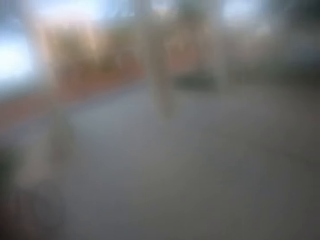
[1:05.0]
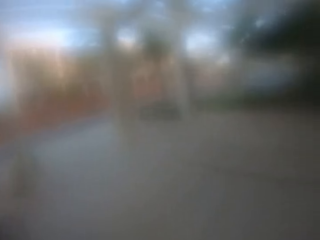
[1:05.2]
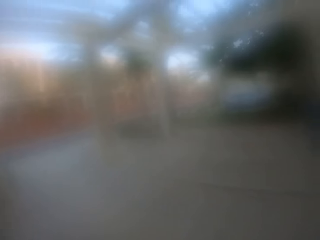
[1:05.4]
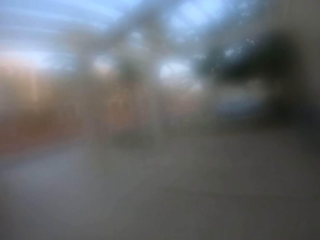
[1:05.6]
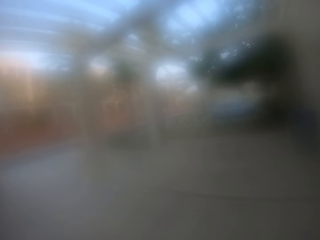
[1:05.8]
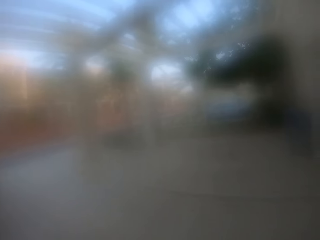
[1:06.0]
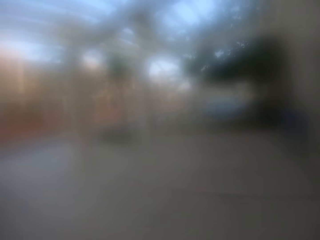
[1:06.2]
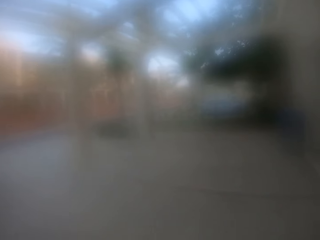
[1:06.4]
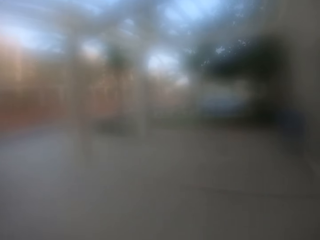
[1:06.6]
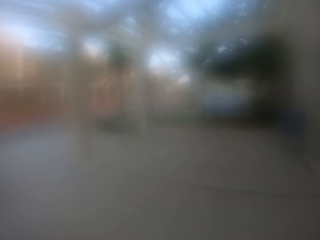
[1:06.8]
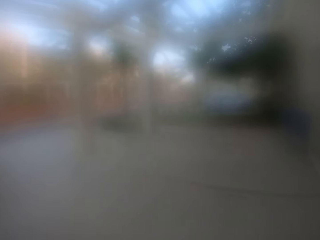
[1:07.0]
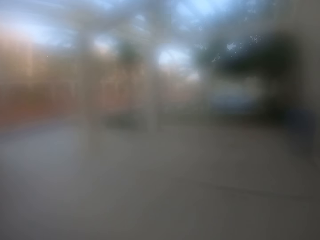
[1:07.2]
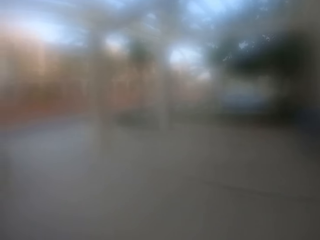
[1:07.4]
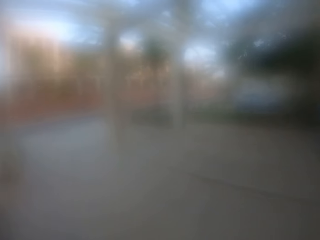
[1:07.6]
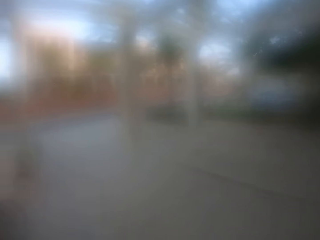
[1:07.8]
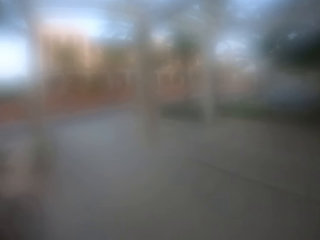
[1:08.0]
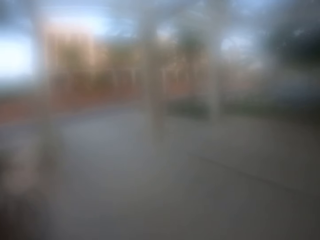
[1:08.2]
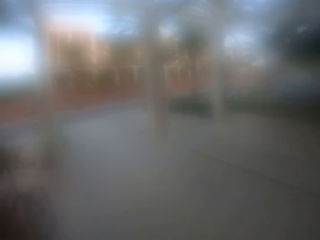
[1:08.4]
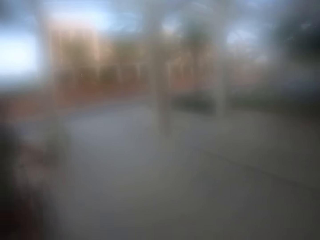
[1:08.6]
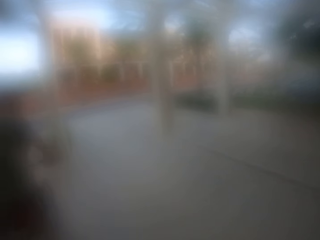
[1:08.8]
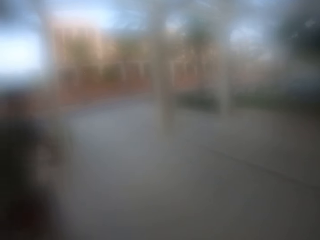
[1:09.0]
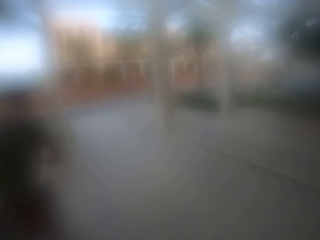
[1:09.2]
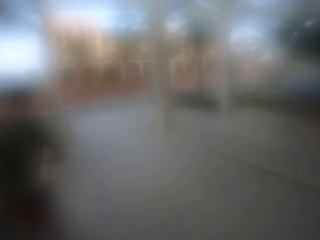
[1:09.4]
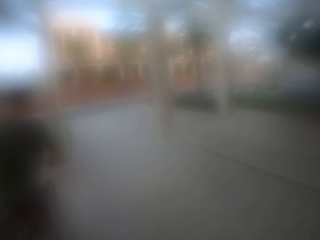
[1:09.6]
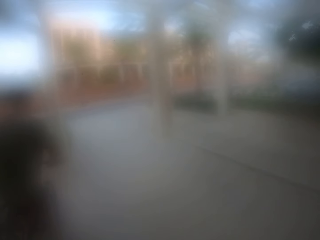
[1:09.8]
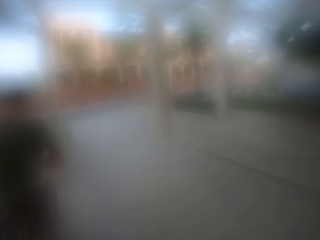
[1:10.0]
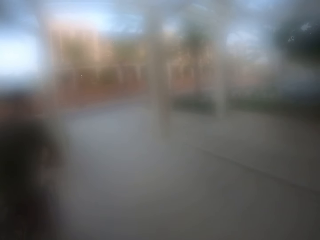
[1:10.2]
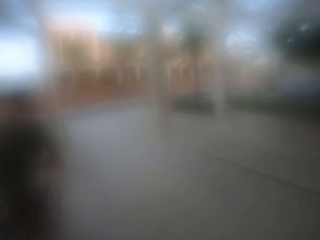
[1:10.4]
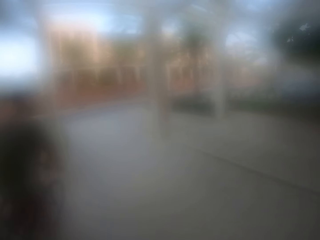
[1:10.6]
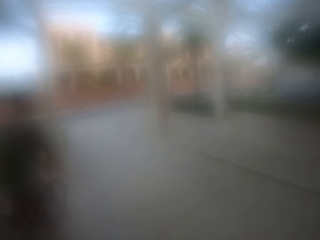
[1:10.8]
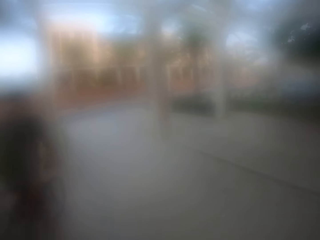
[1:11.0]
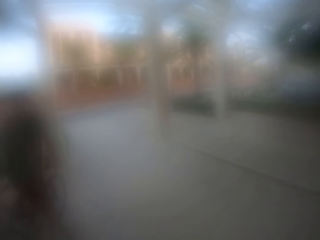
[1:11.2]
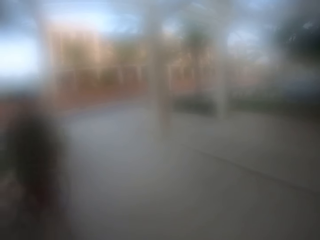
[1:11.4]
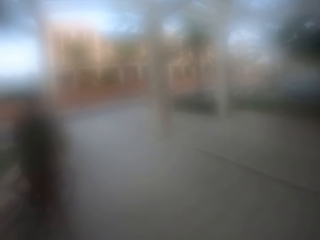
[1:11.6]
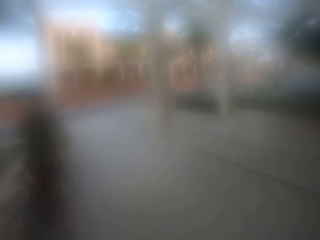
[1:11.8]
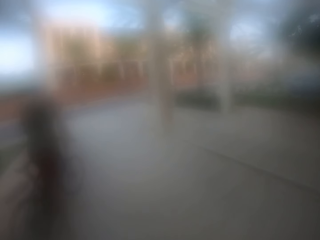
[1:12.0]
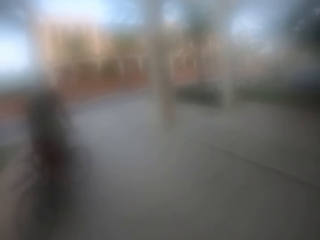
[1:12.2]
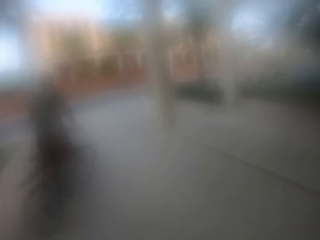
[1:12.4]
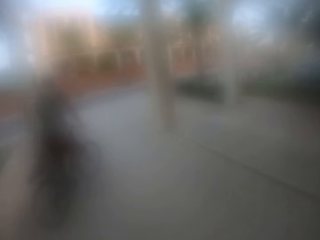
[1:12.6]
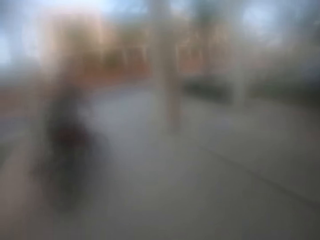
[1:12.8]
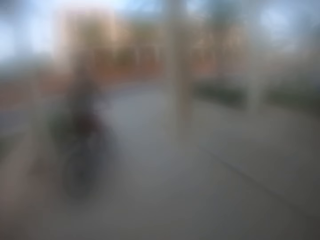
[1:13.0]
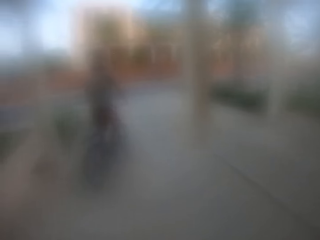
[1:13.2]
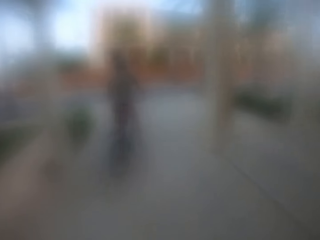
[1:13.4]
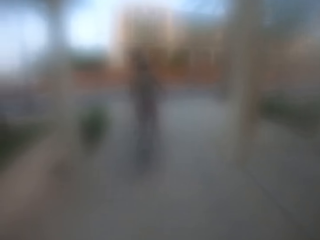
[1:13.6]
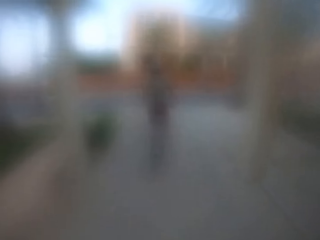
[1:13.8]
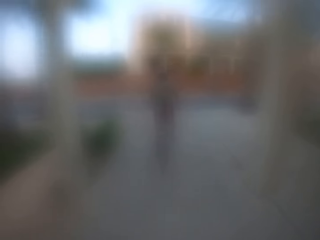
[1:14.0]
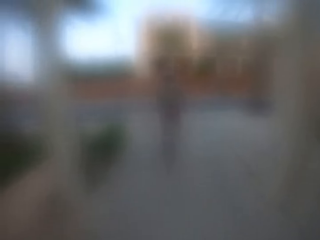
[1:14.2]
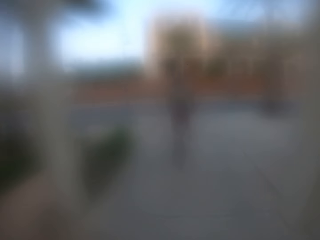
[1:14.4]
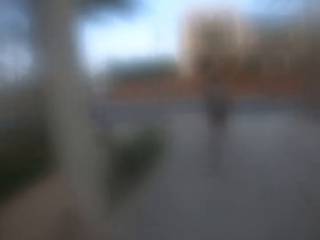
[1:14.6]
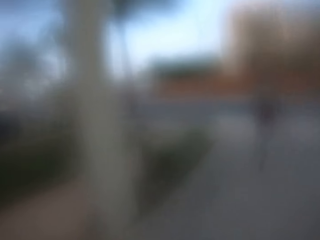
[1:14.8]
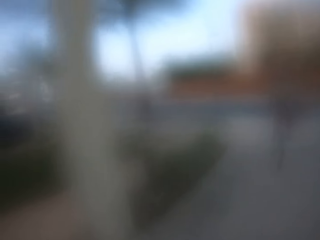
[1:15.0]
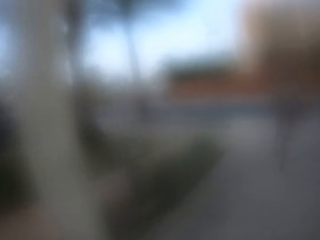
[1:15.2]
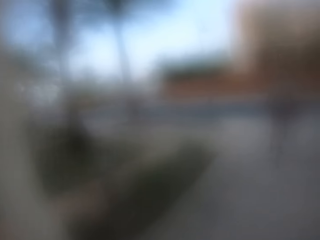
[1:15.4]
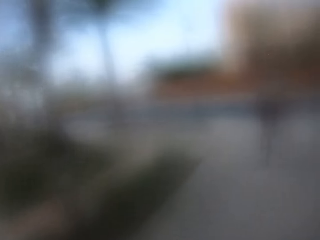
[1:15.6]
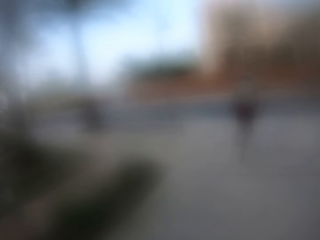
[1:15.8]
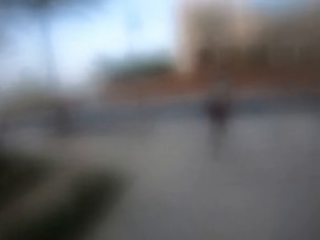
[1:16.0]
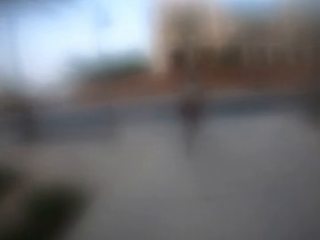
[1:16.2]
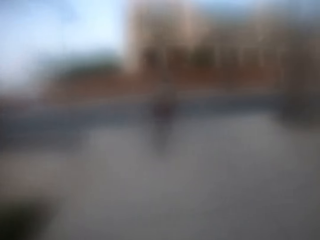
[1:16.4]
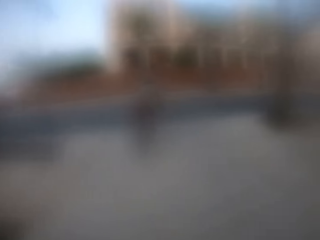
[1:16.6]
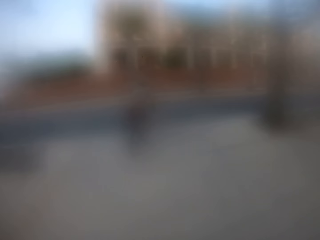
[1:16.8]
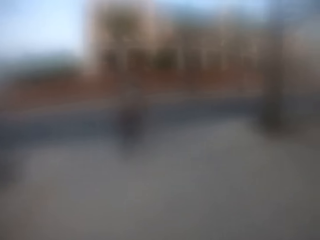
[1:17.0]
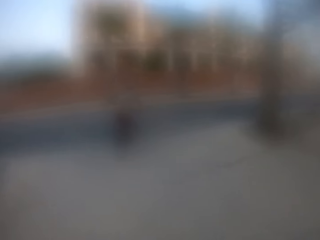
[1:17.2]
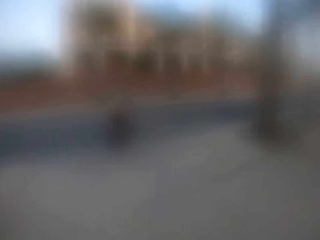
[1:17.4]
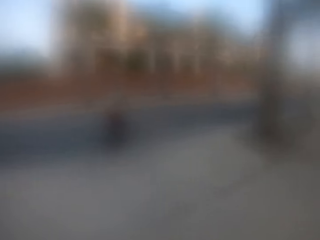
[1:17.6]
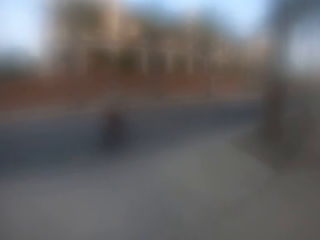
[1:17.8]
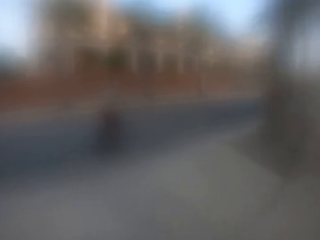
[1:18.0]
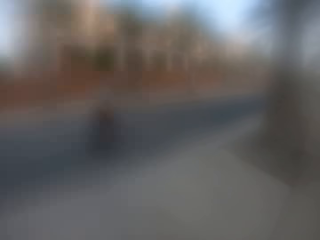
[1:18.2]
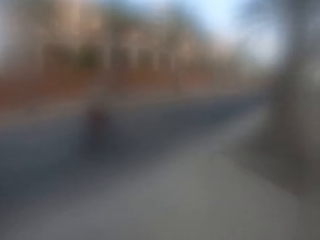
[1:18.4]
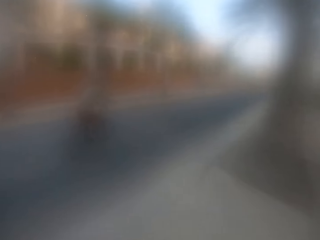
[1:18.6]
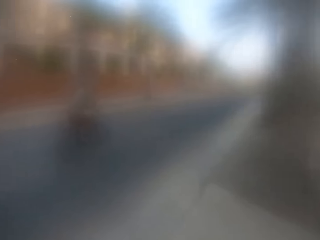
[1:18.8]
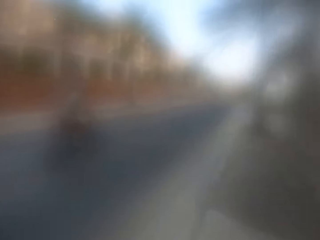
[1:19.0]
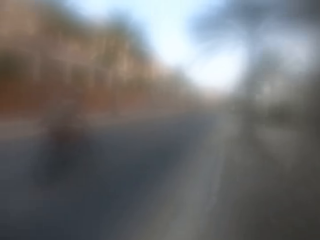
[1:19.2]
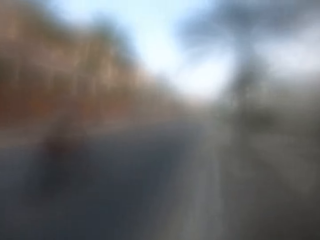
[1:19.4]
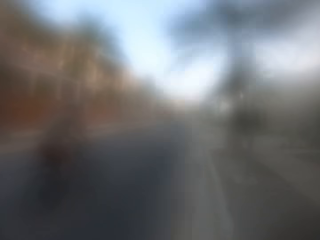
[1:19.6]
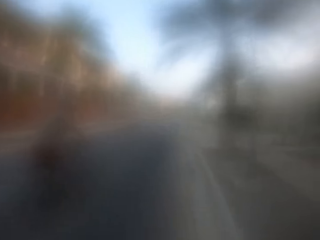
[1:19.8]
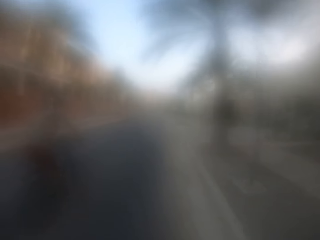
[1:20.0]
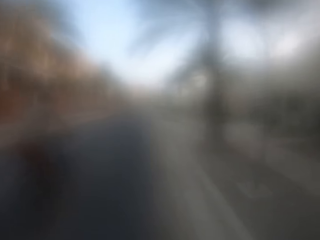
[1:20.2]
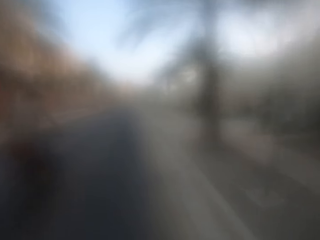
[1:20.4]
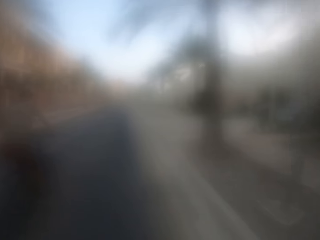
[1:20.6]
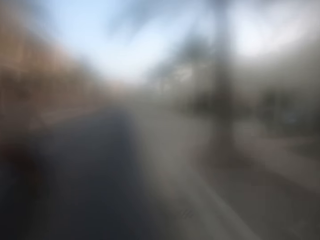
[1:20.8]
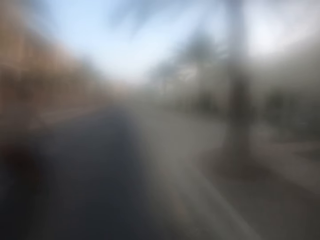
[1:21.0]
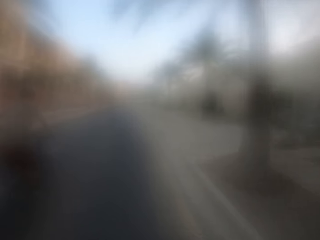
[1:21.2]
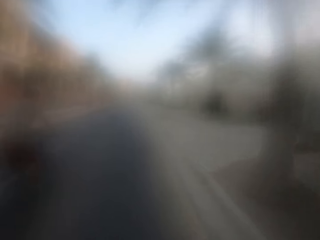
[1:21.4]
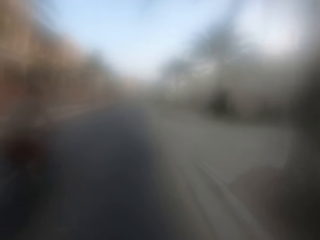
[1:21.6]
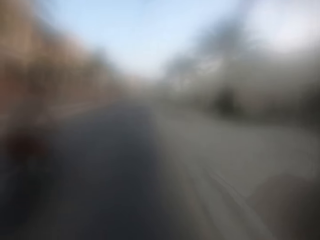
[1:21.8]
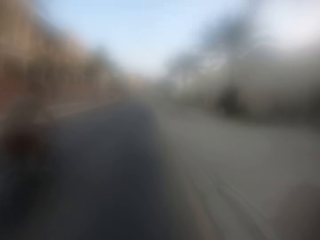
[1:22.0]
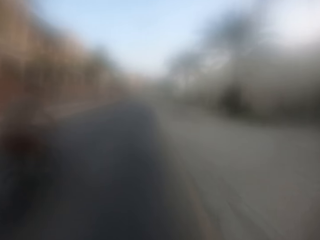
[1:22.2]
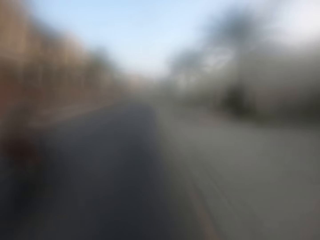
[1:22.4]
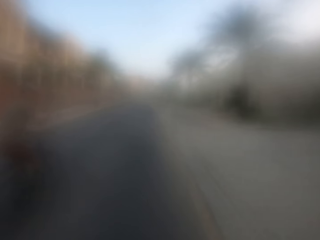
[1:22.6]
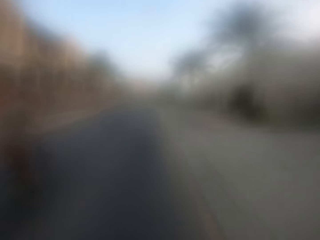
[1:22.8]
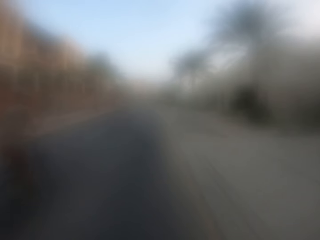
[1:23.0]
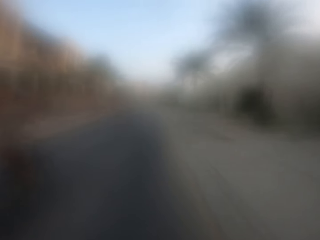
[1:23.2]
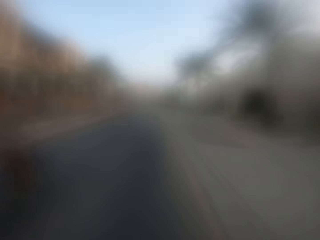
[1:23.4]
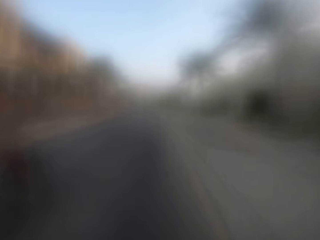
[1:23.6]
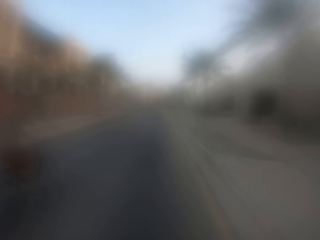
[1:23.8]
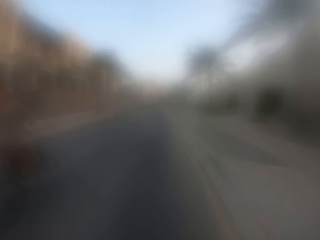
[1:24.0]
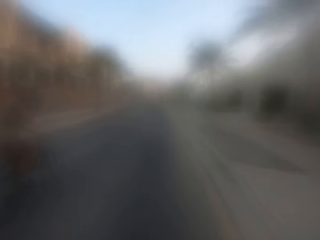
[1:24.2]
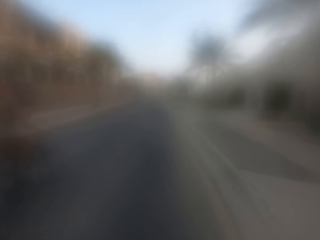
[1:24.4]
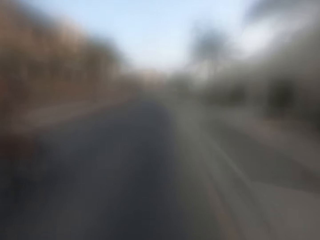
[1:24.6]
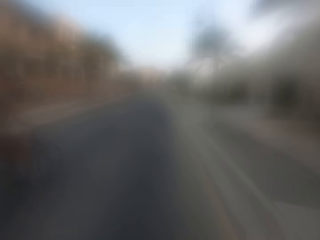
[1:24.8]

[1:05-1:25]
A man talks. The camera wearer talks. The man cycles on the driveway. The camera wearer cycles on the driveway. The man cycles on the road. The camera wearer cycles on the road. The man converses with the camera wearer.

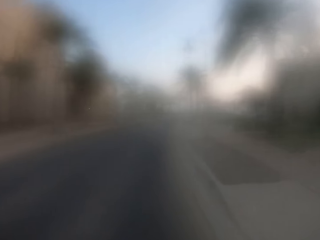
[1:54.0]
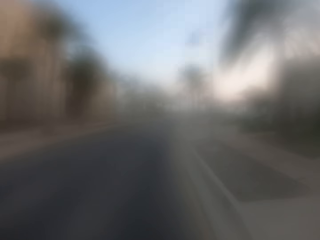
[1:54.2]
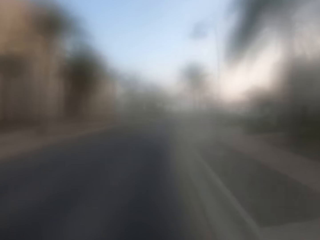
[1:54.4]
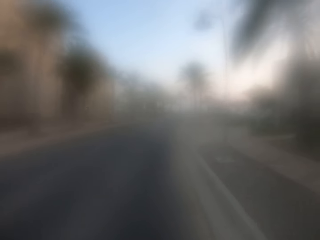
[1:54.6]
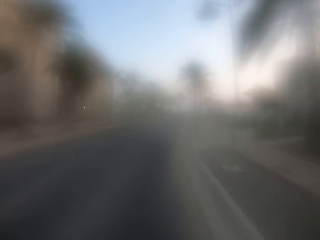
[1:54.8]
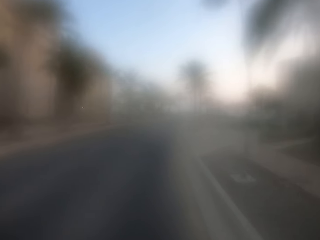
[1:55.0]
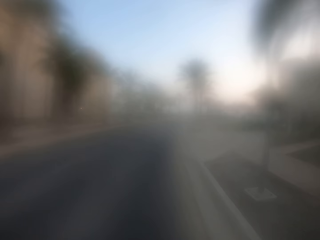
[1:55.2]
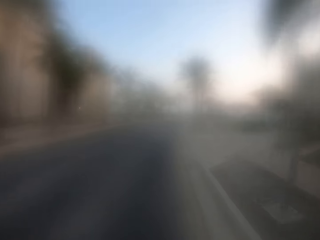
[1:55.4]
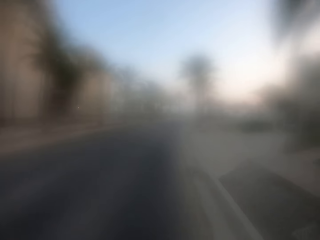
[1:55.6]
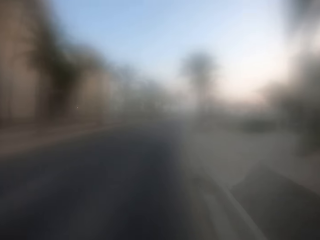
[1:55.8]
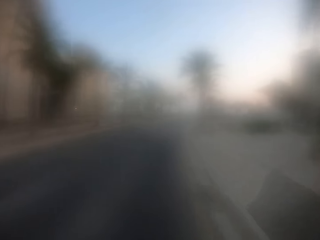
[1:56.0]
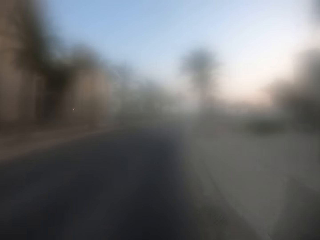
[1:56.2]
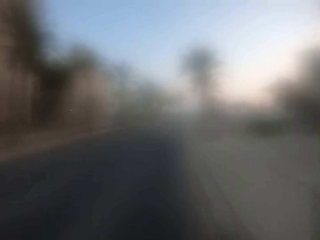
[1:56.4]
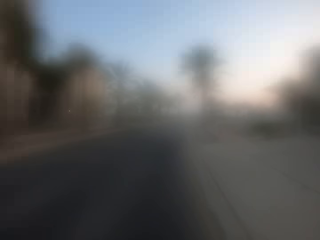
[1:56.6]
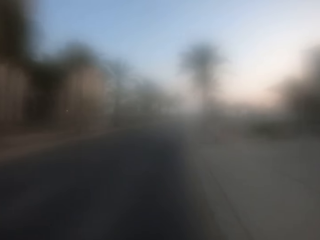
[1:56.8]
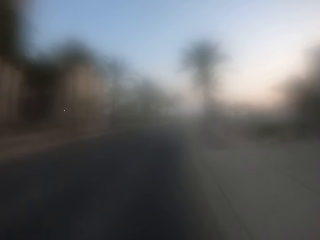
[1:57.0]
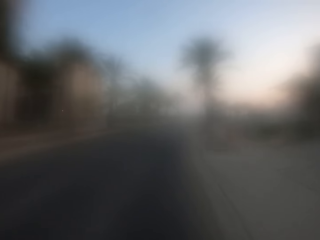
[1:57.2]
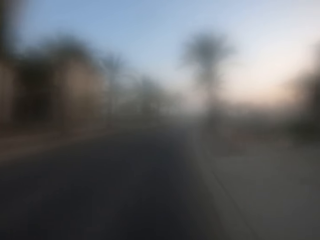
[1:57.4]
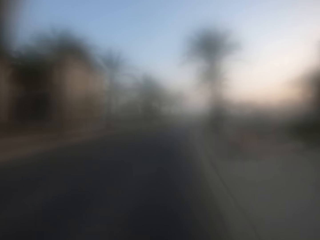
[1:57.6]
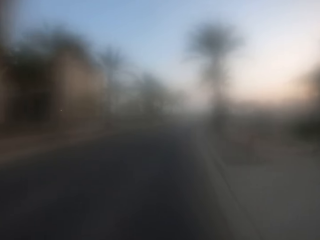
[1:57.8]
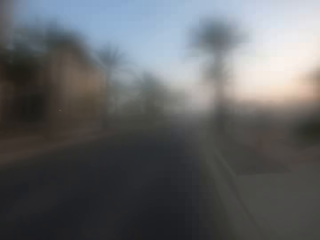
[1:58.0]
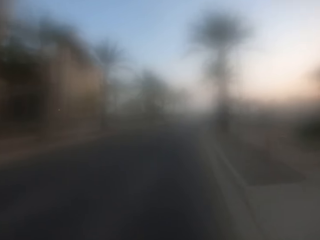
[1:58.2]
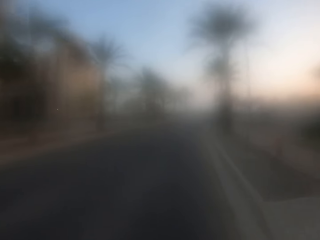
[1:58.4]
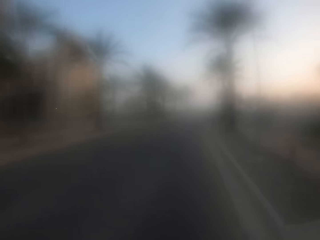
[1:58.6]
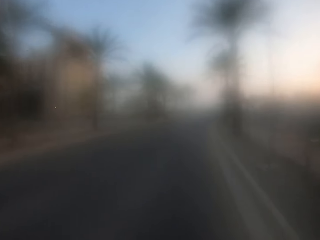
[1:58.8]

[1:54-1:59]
The camera wearer talks.
